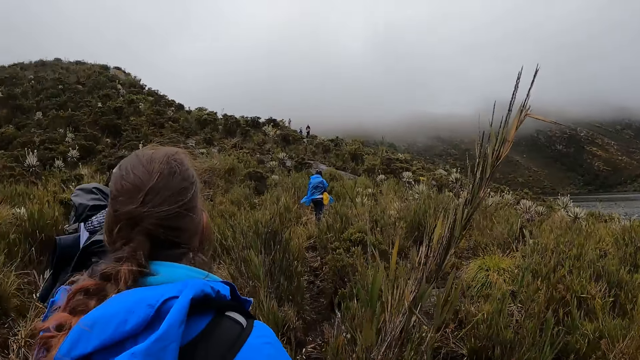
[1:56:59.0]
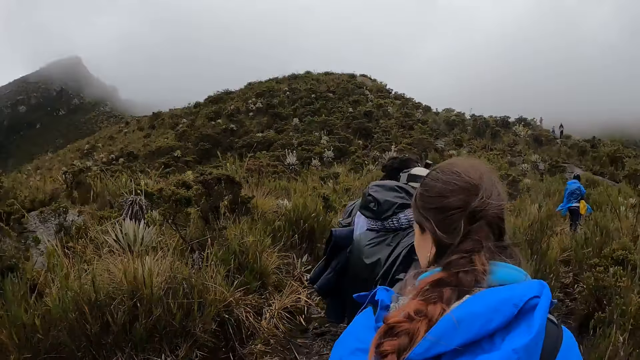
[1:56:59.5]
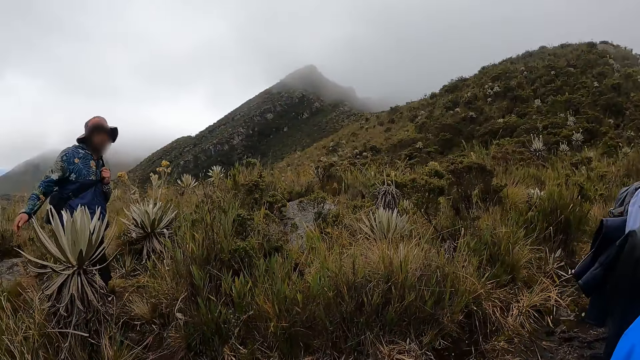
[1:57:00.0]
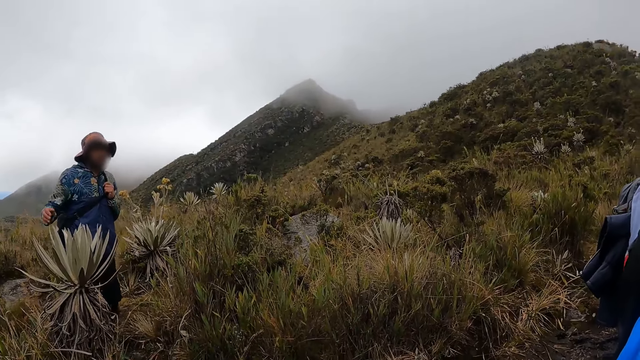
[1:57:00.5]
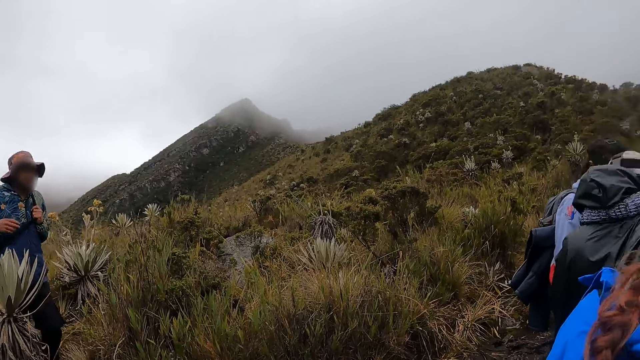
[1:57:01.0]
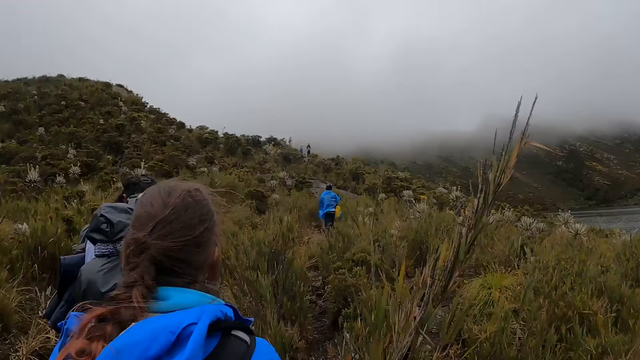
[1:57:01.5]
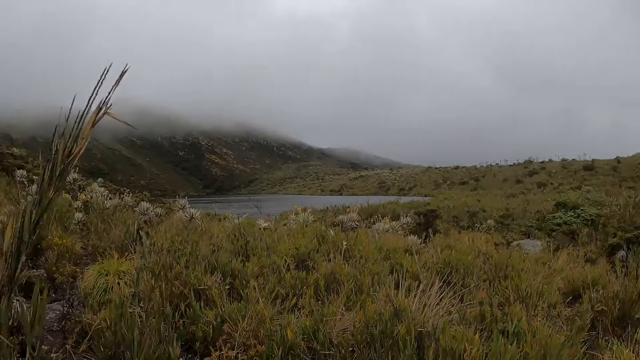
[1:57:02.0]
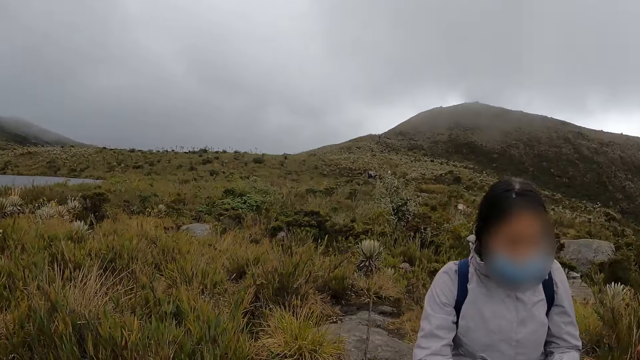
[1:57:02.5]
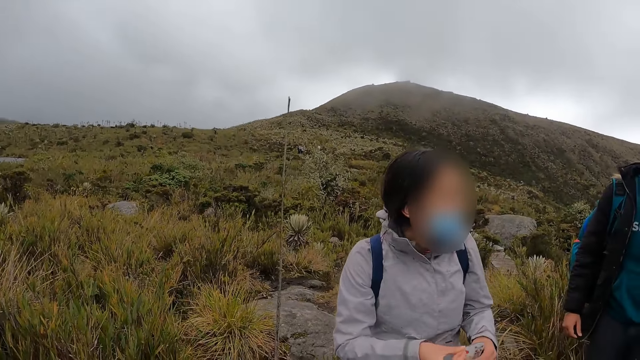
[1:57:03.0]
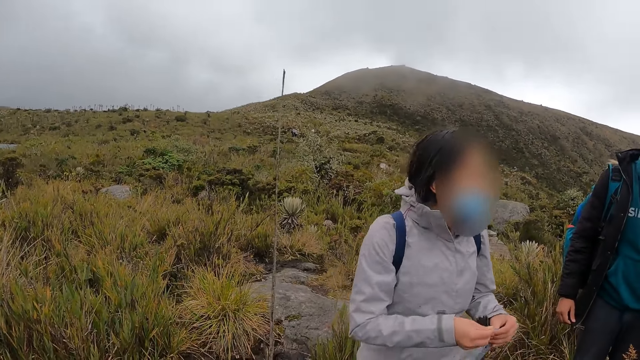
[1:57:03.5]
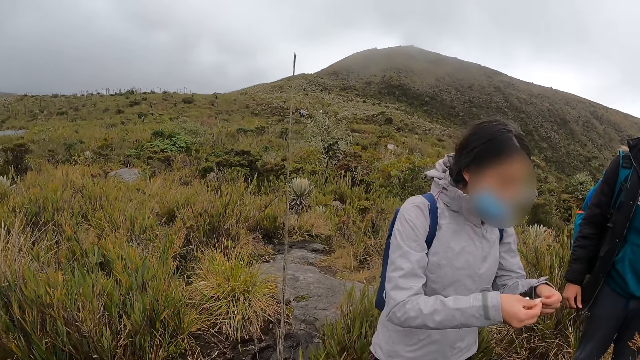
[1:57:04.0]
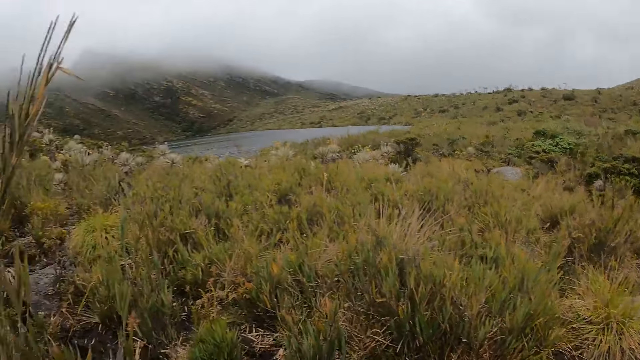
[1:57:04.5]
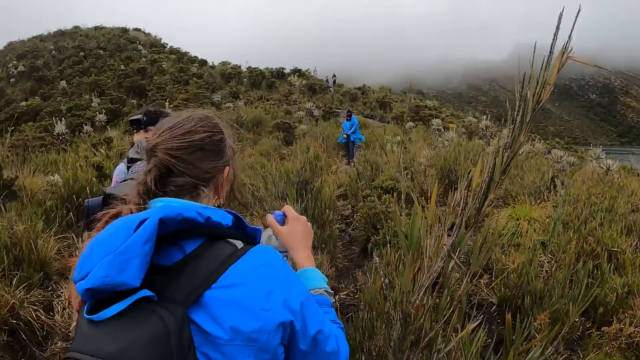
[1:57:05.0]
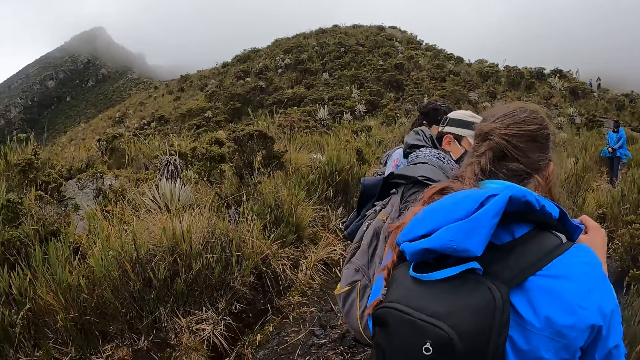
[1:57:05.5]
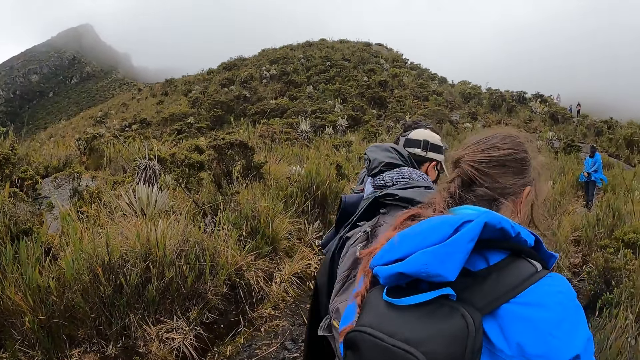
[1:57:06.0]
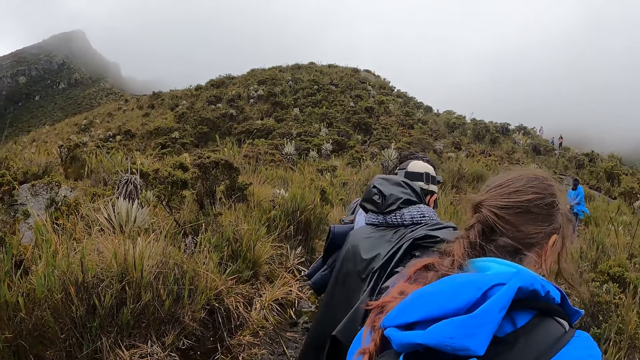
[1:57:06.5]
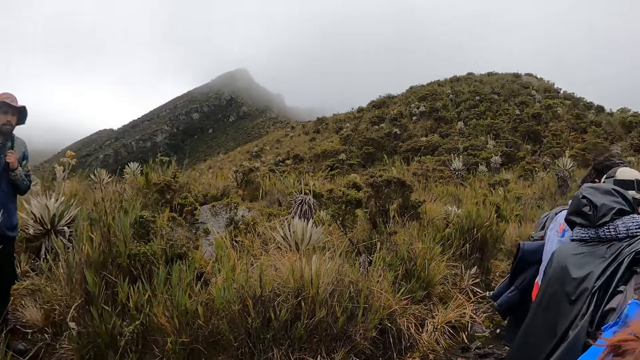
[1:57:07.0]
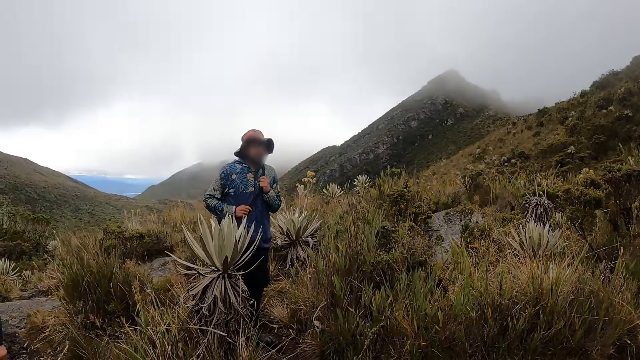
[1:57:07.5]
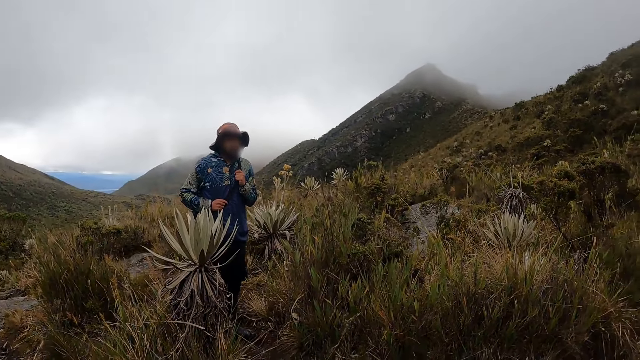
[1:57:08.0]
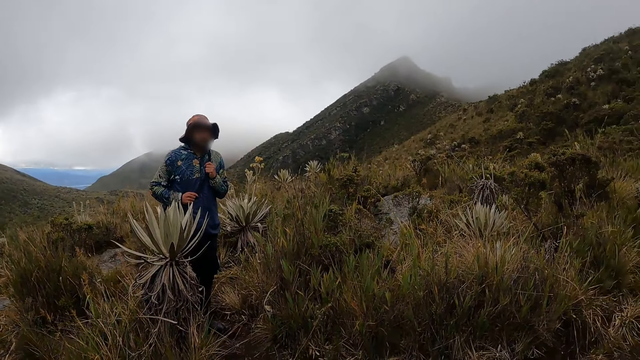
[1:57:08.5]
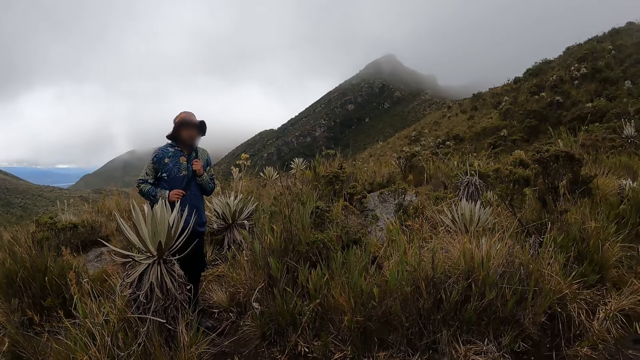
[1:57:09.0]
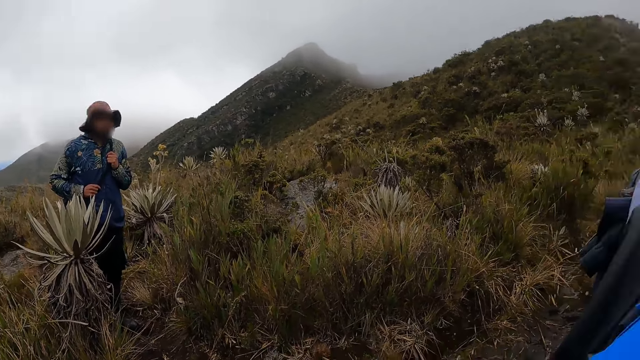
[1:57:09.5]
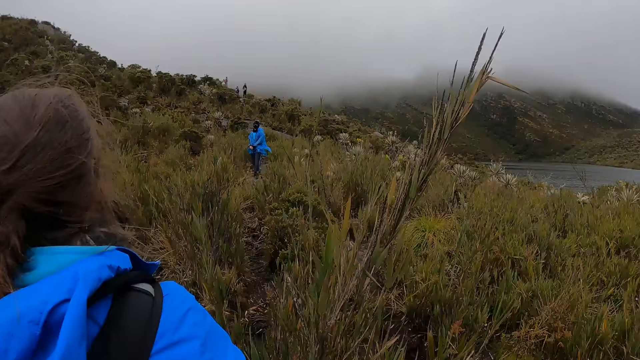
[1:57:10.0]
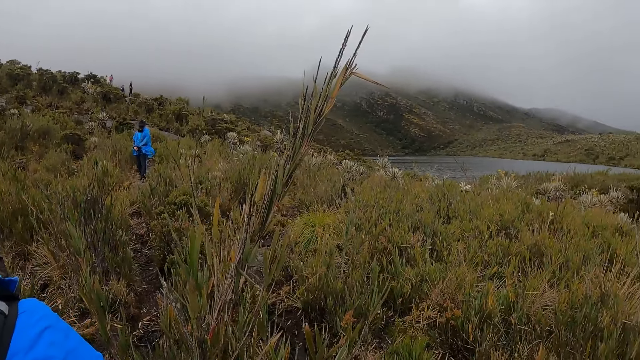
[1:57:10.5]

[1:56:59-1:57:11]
The camera wearer looks around. They look around repeatedly.

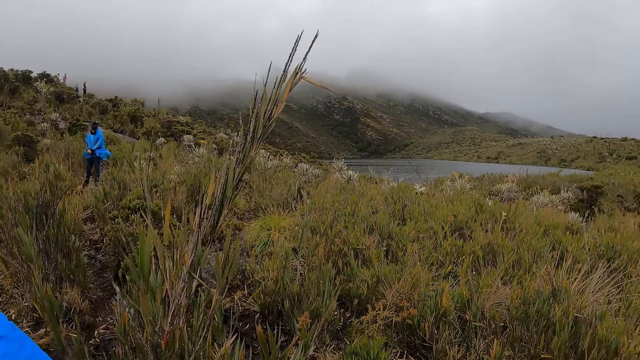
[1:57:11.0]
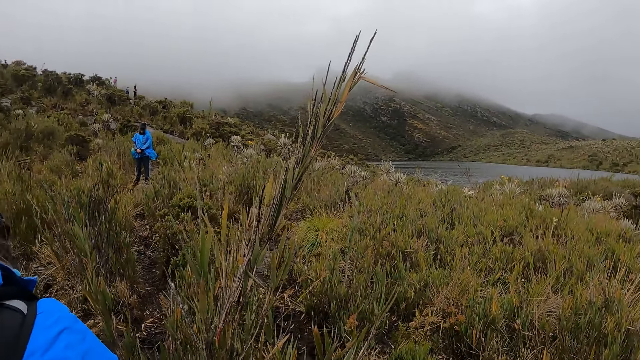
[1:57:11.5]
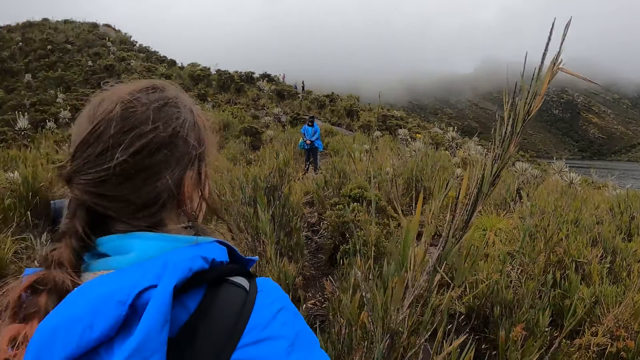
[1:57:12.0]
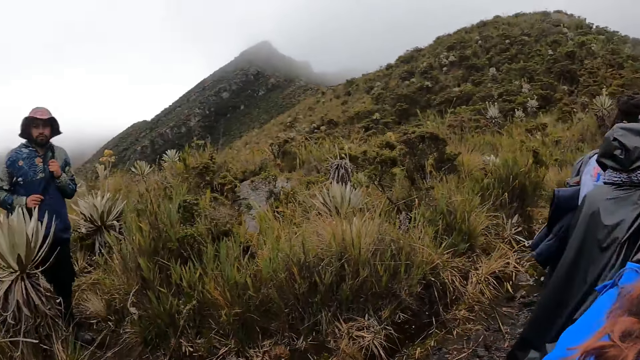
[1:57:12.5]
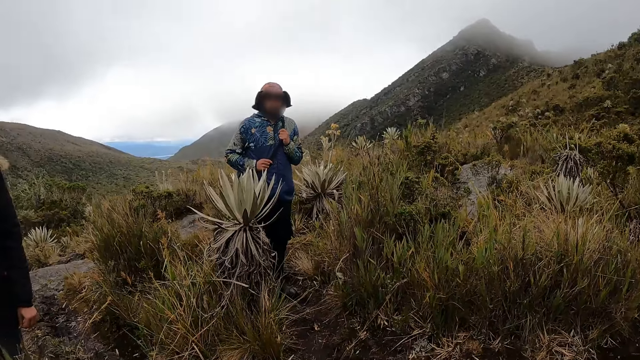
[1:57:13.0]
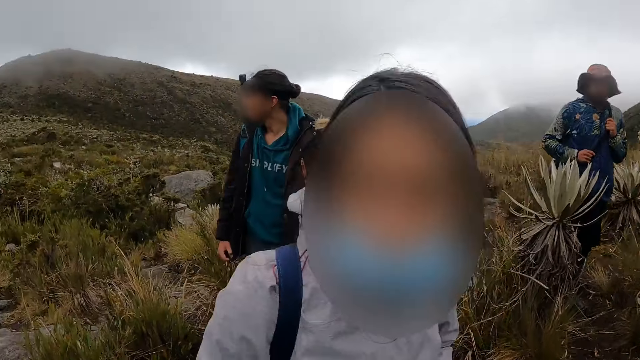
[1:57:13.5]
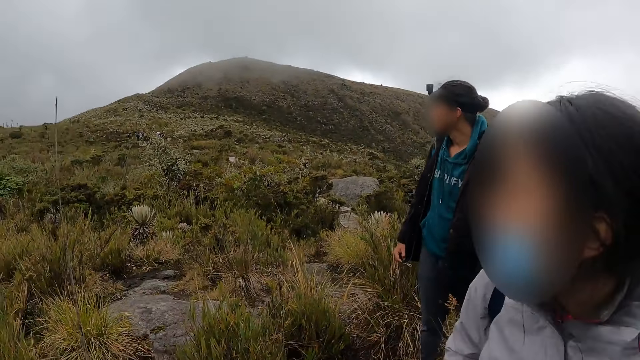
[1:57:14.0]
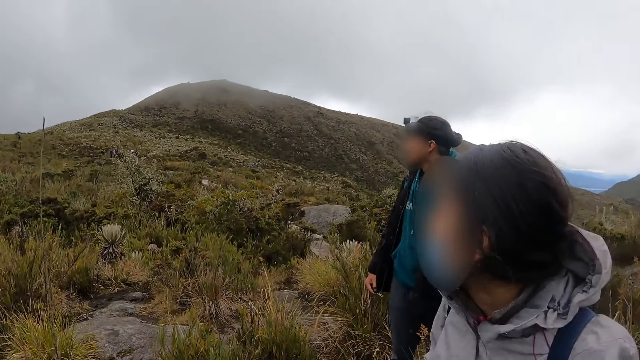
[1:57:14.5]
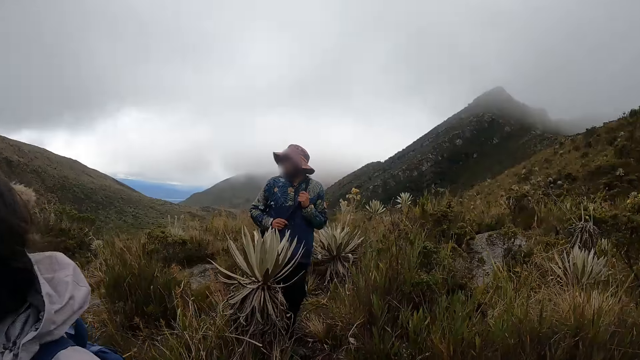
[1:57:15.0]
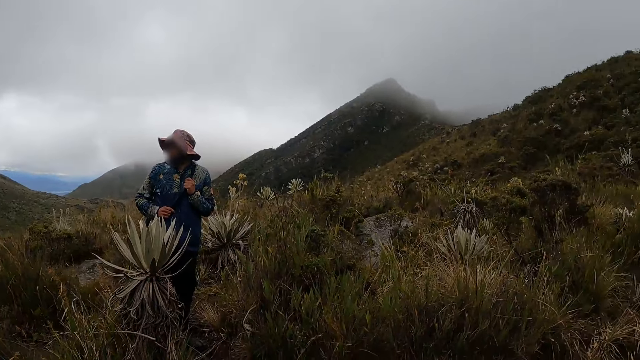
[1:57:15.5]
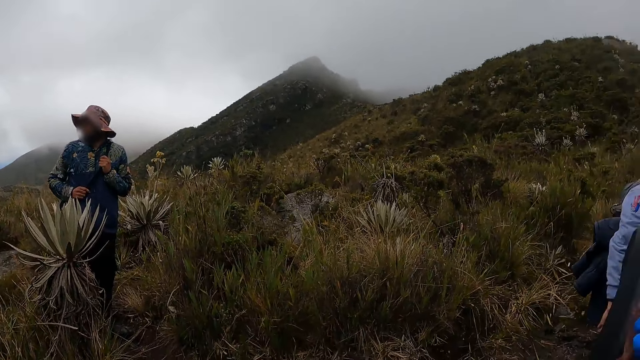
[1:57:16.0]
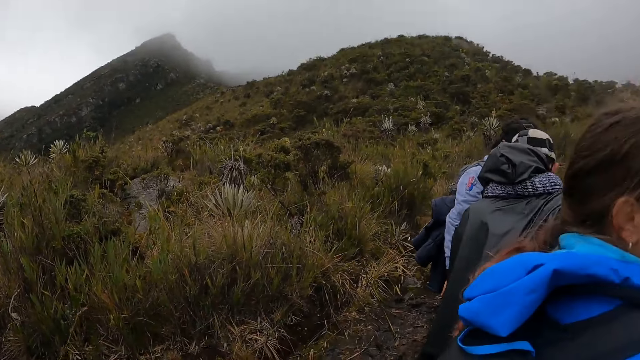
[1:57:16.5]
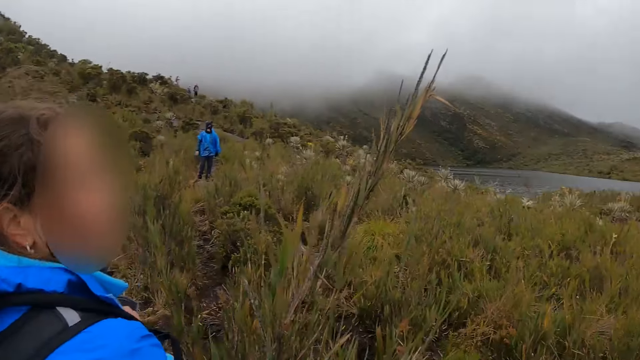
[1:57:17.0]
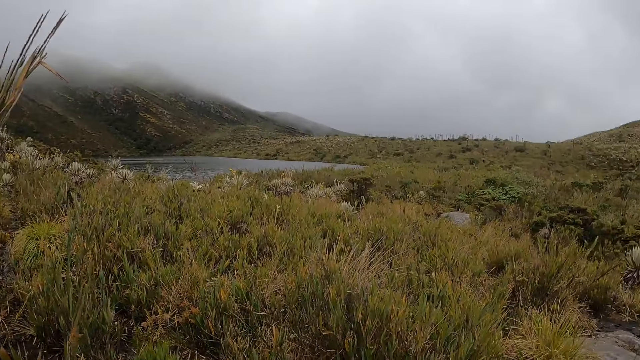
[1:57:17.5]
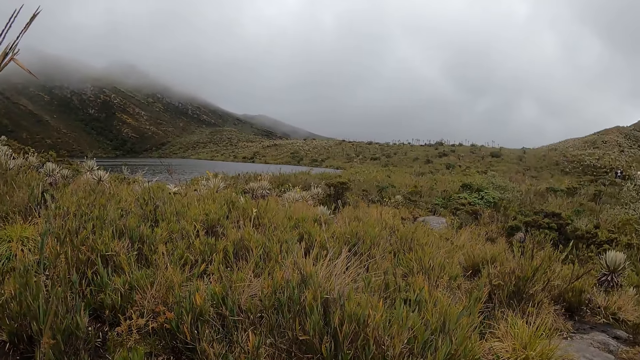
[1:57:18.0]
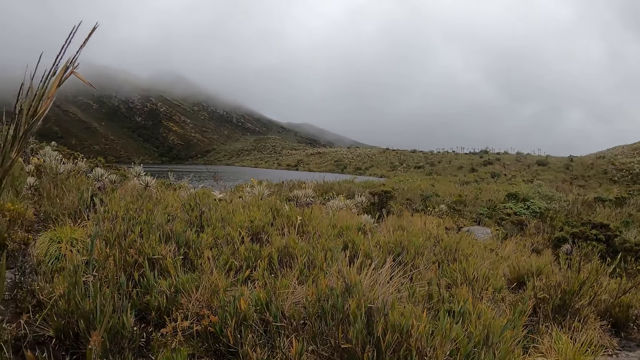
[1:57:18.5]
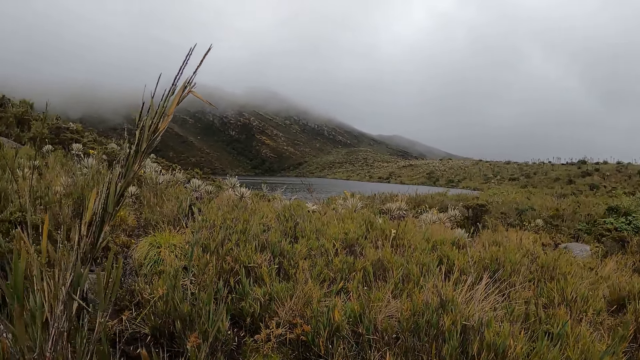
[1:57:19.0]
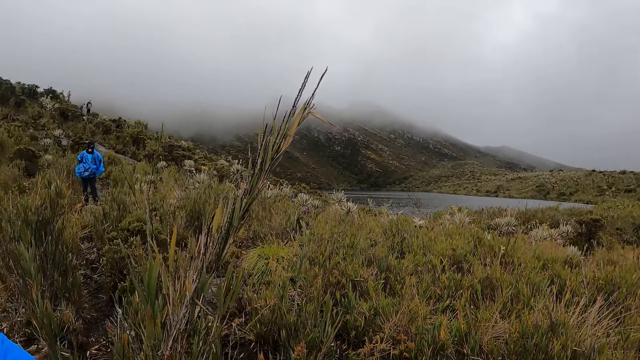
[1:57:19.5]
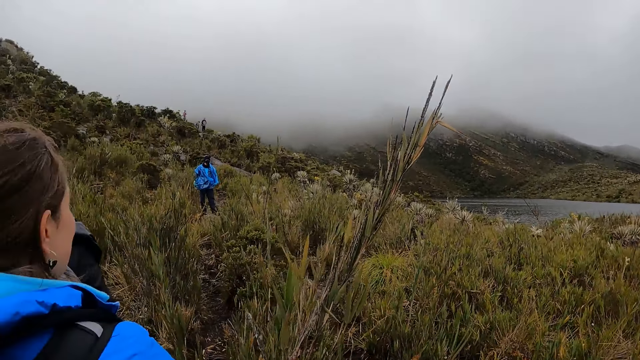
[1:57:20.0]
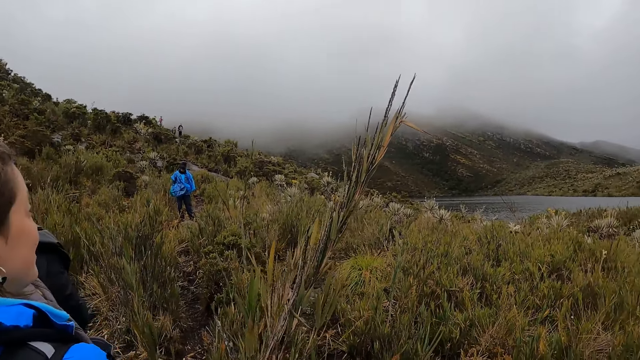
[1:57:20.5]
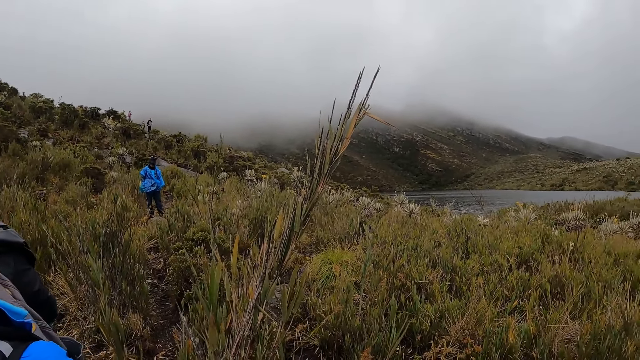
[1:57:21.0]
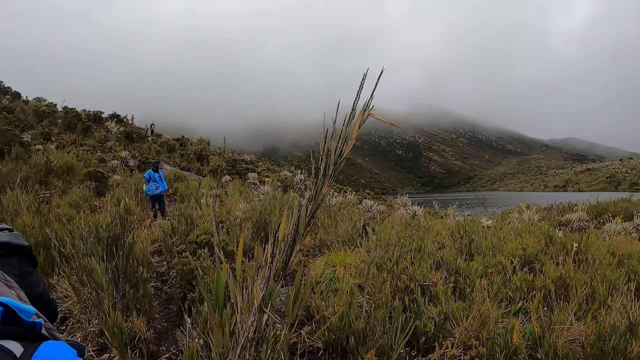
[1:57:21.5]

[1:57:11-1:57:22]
The camera wearer looks around. They look around again.
